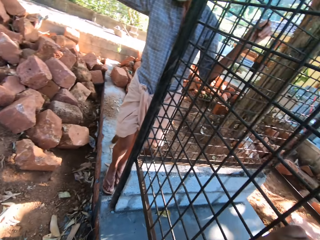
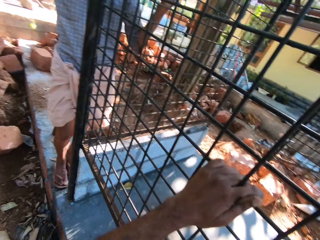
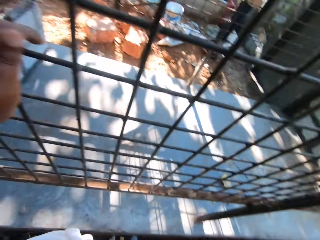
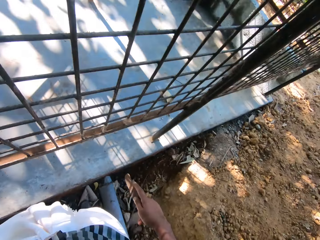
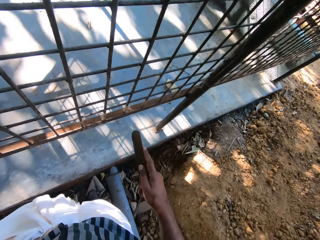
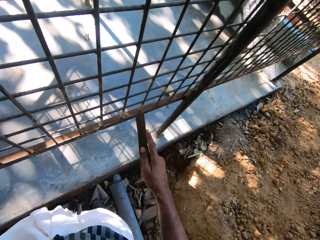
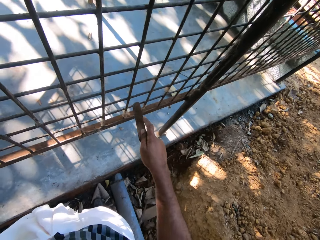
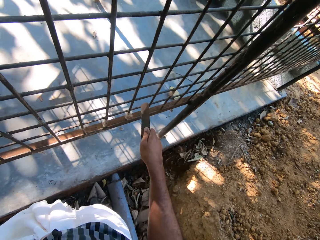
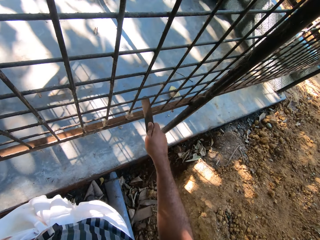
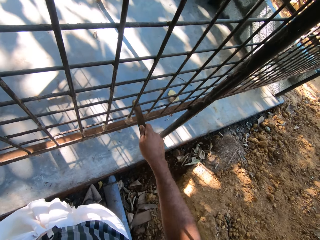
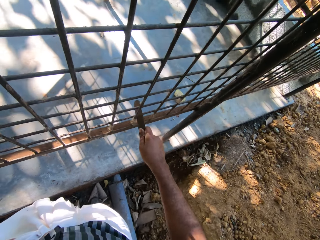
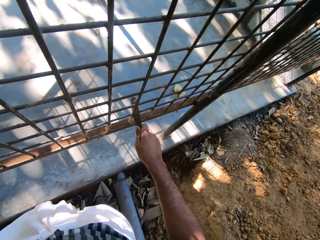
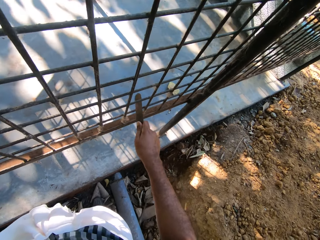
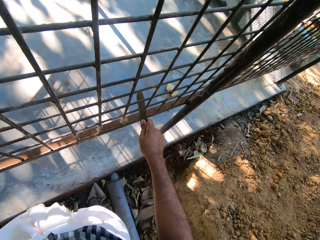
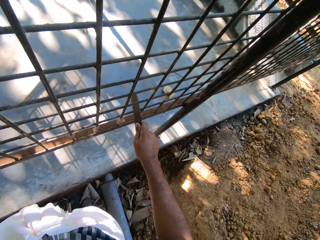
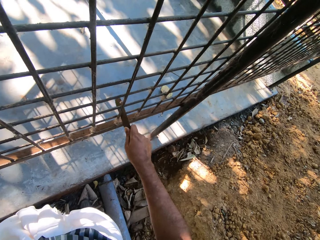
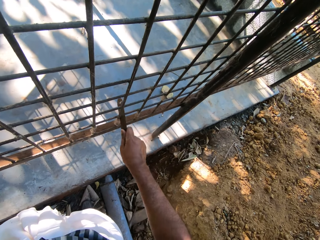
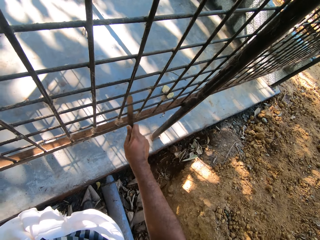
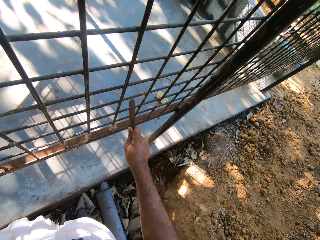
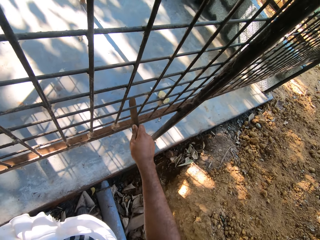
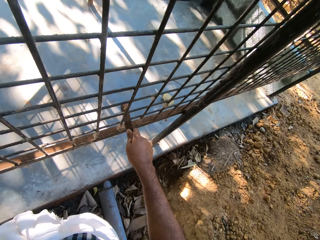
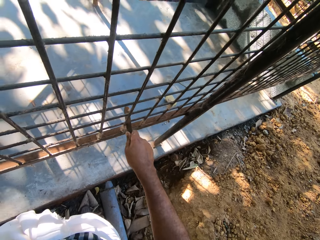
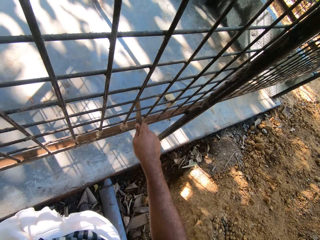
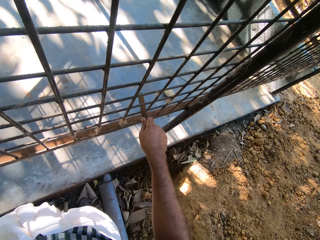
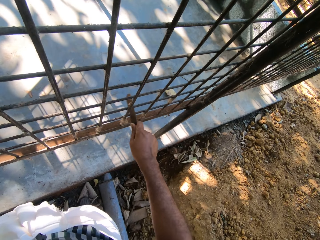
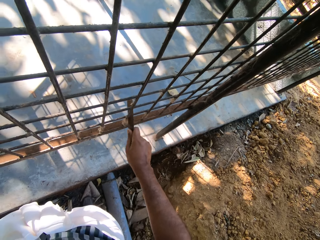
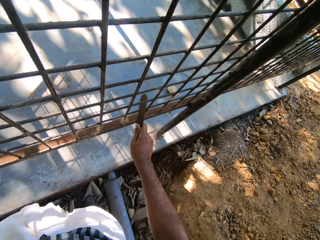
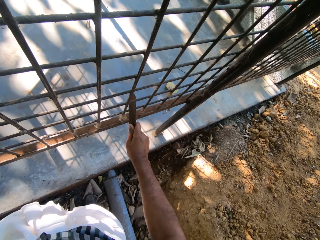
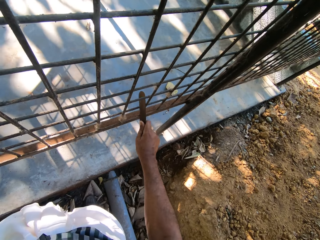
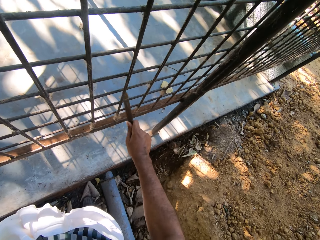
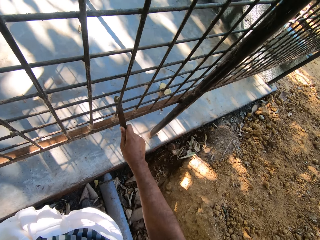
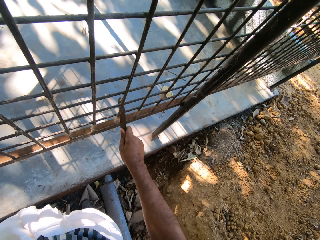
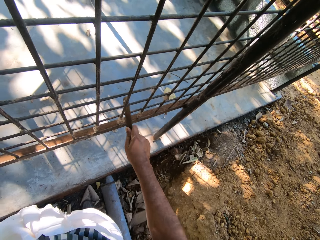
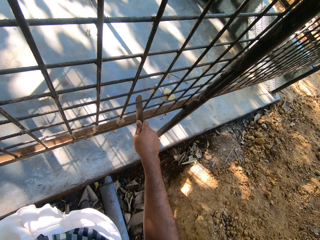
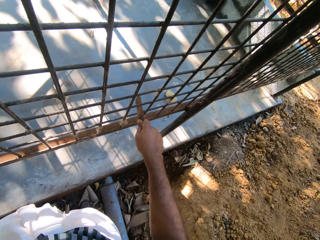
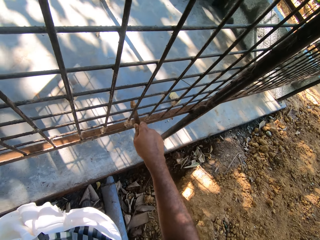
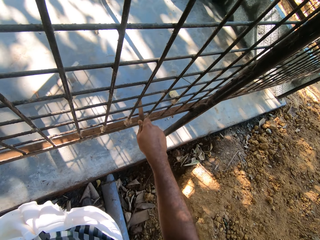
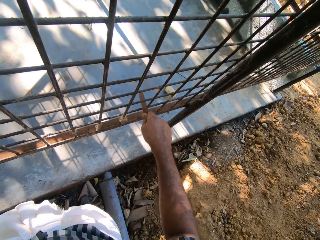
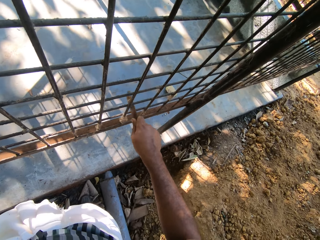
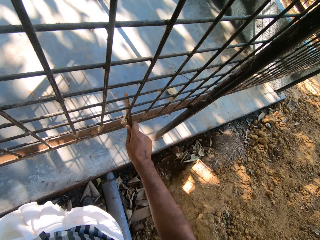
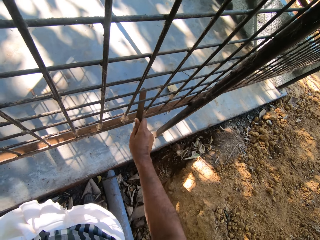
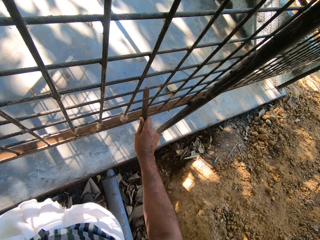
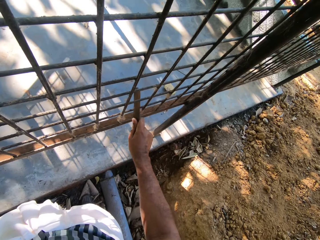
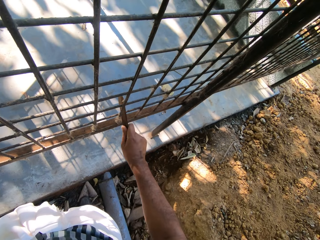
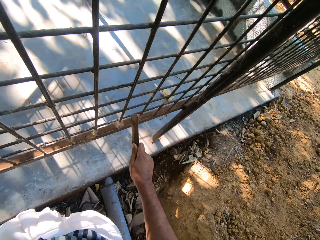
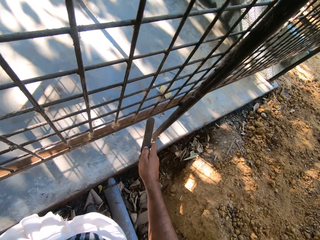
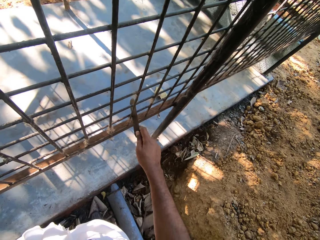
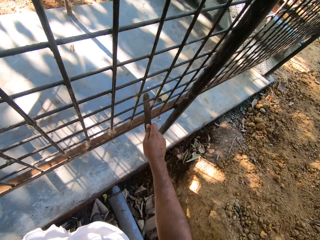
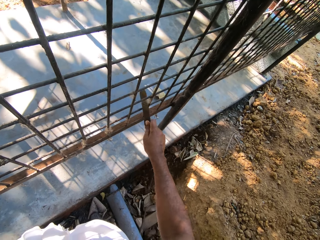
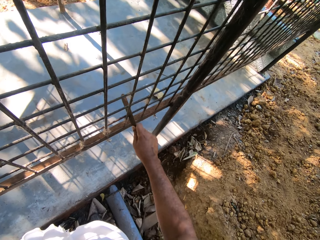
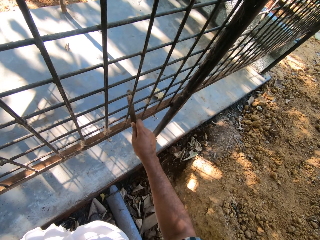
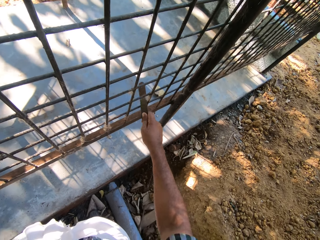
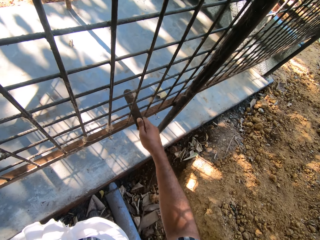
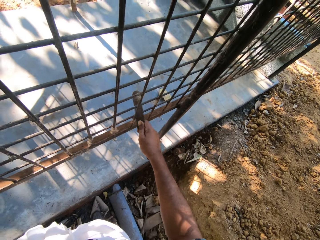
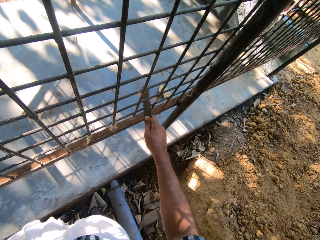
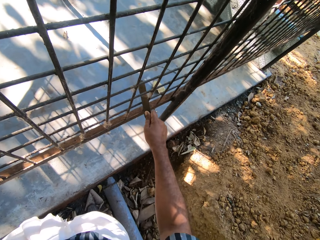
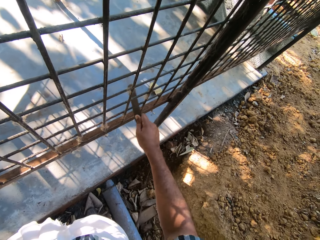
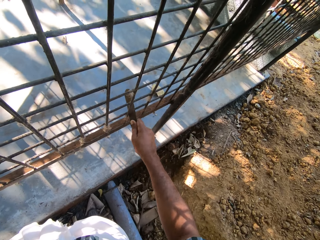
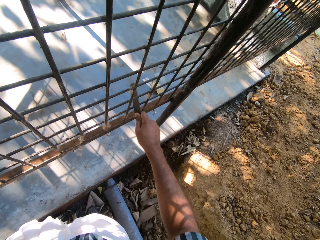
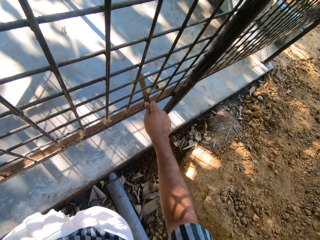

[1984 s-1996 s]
The camera wearer looks around. He scrapes the cage on the ground with the scraper in his right hand.

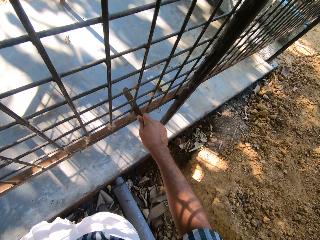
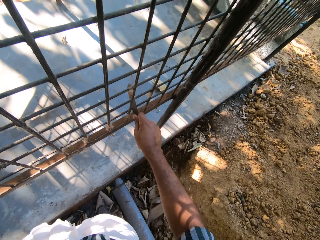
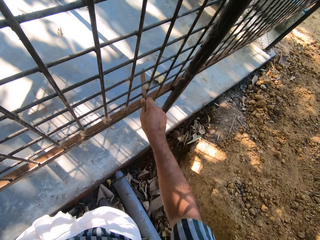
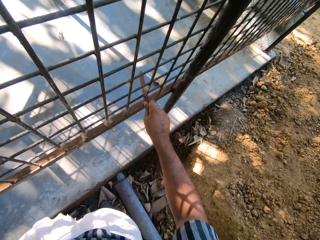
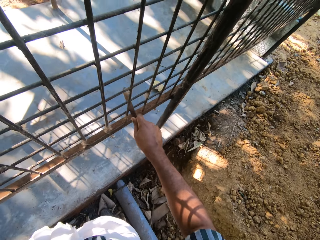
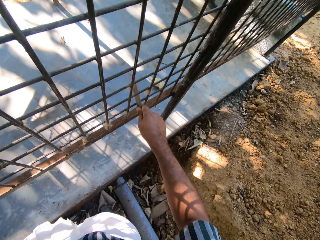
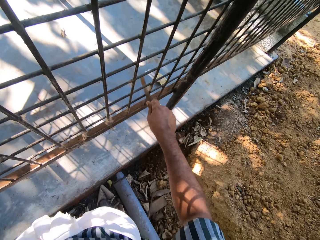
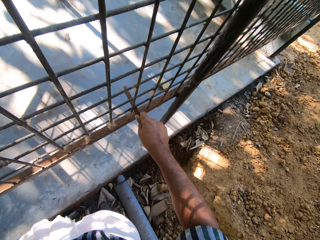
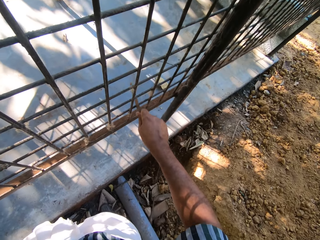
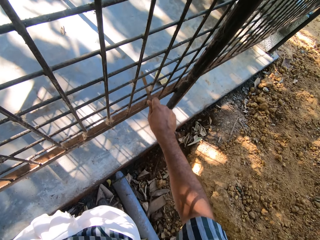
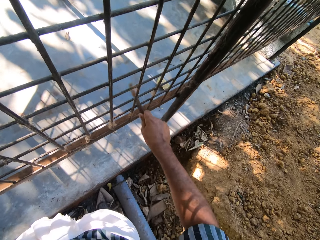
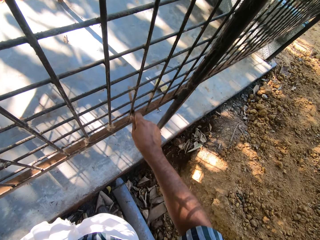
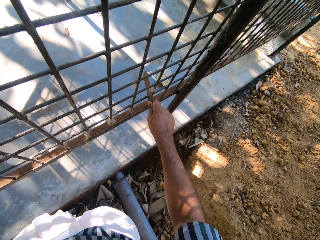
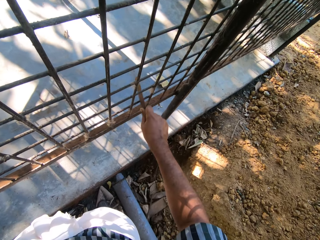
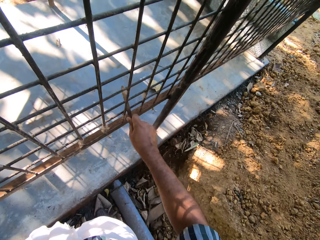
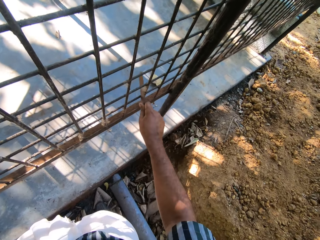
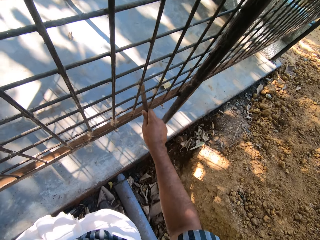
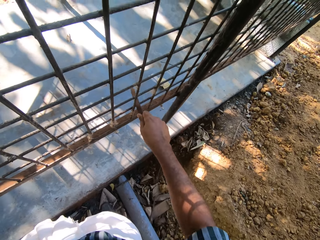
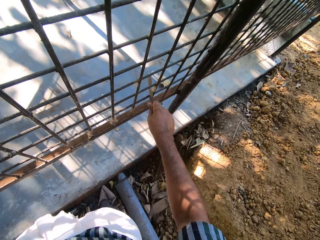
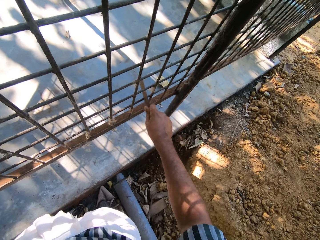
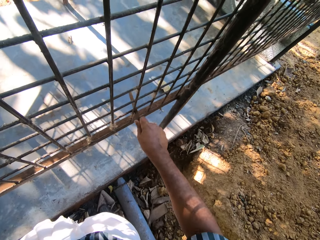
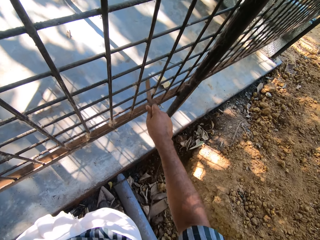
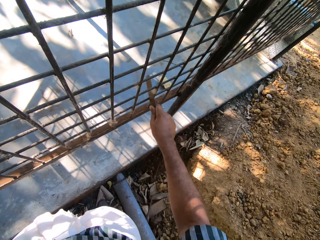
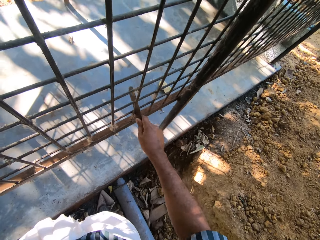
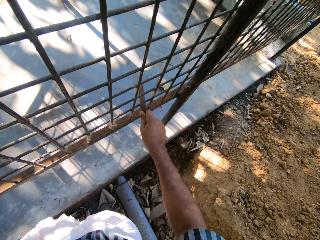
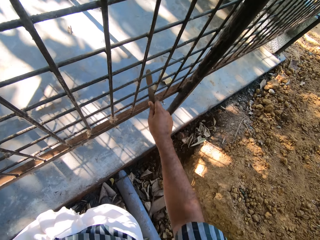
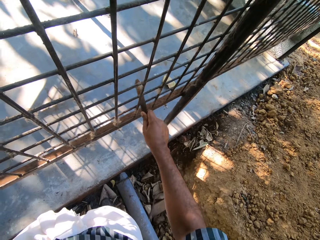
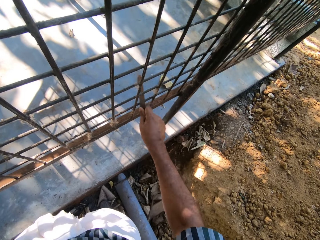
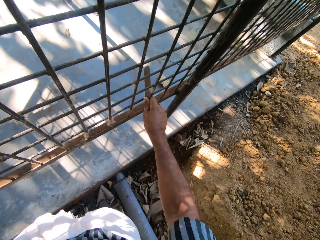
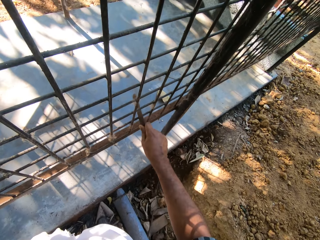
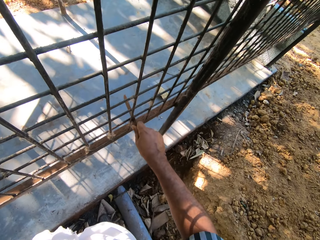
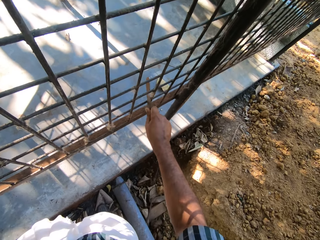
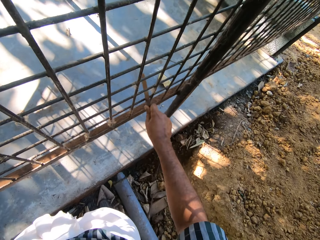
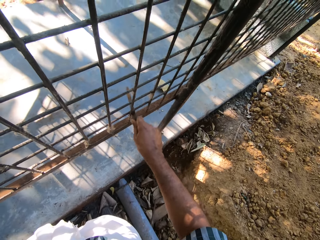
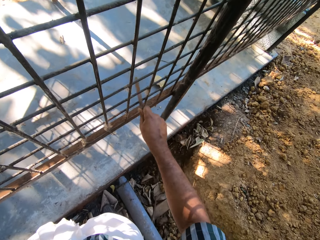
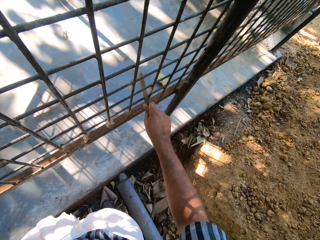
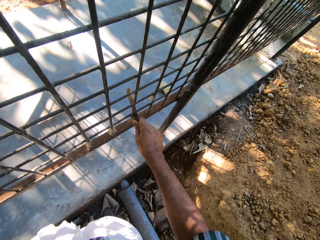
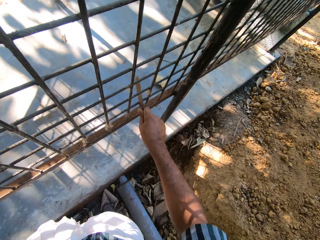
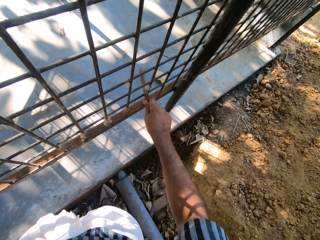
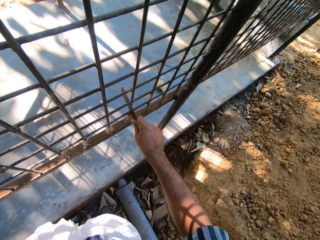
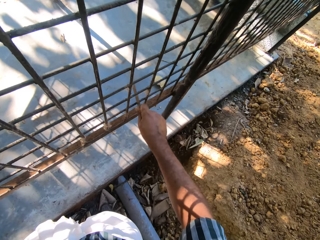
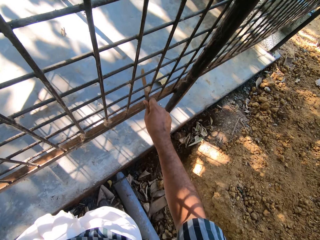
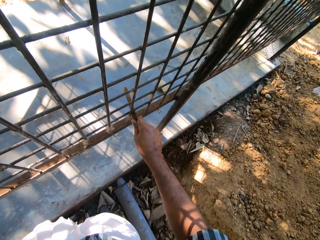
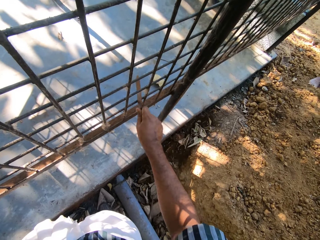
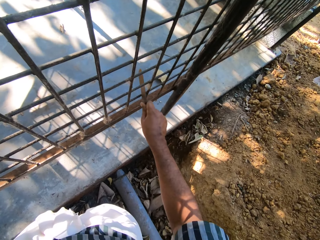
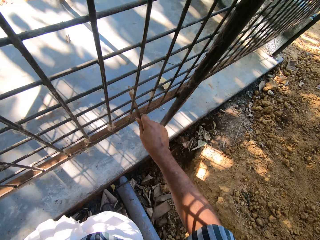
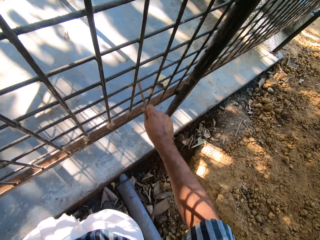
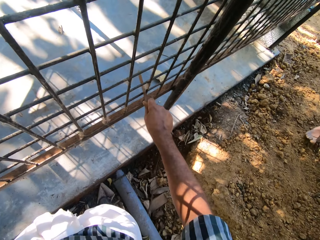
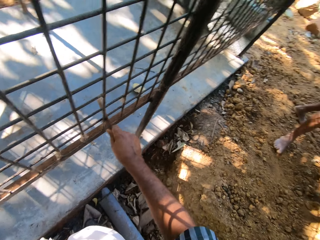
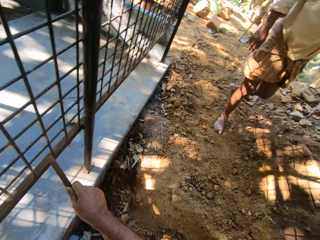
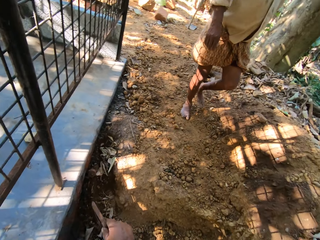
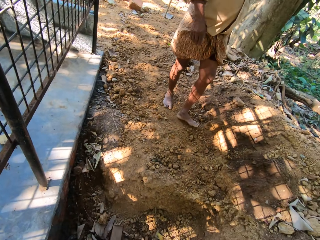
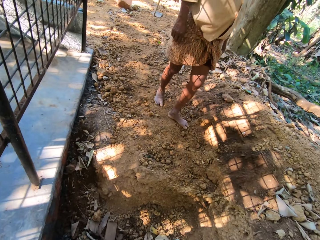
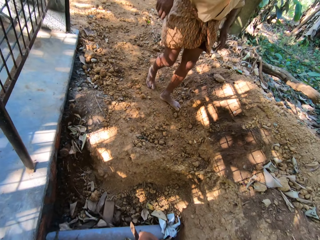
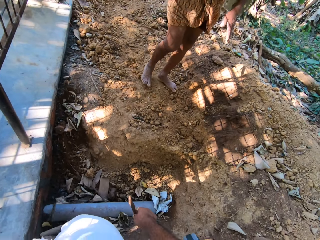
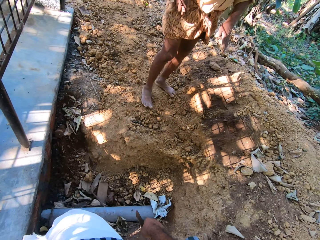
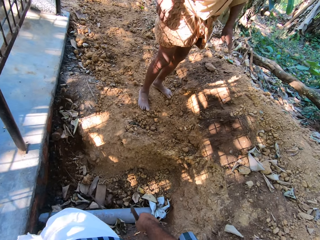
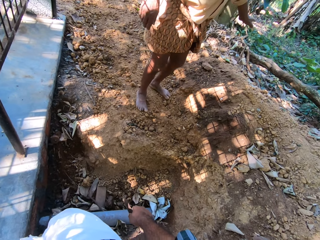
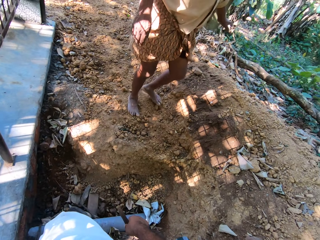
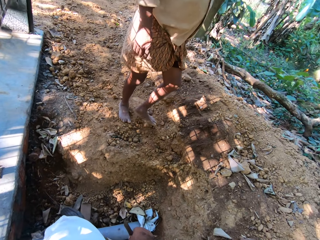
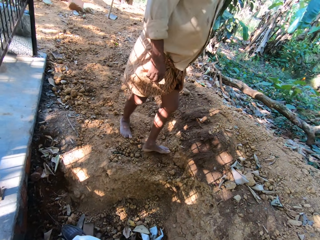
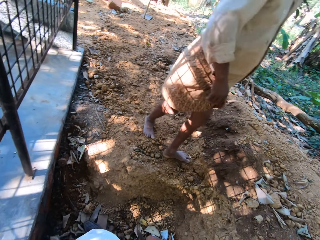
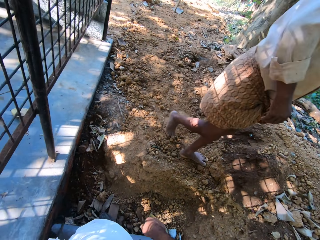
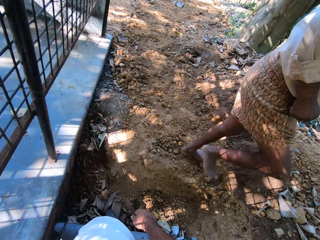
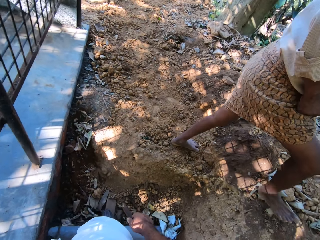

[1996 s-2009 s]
The camera wearer converses with a man. The man walks towards the camera wearer. The camera wearer looks around.
